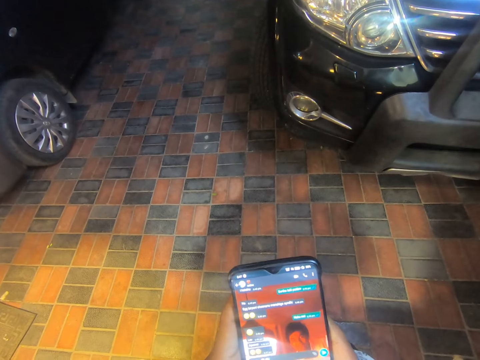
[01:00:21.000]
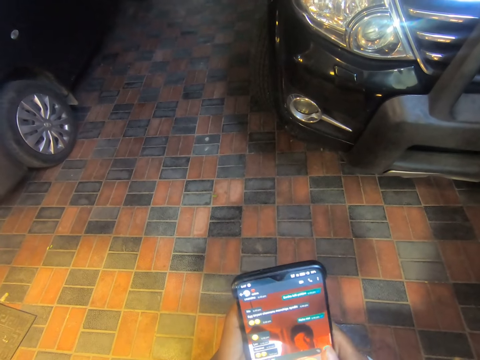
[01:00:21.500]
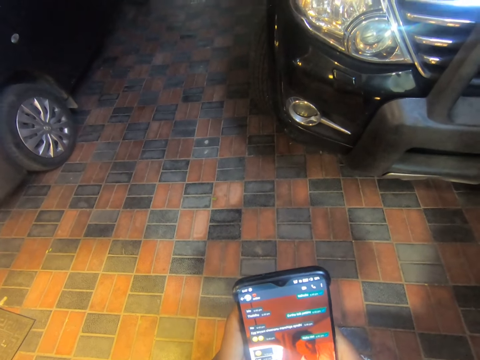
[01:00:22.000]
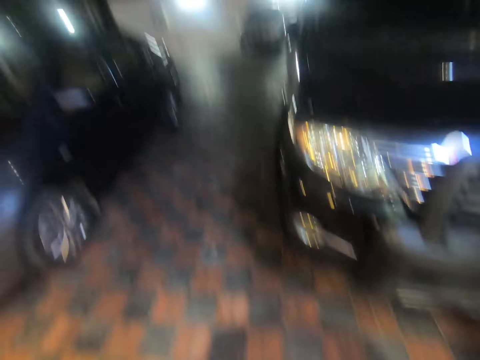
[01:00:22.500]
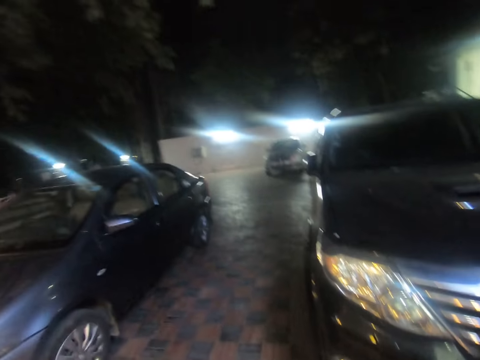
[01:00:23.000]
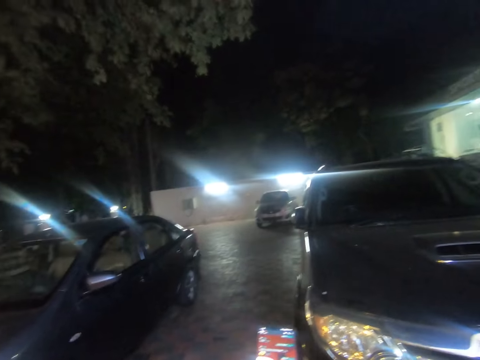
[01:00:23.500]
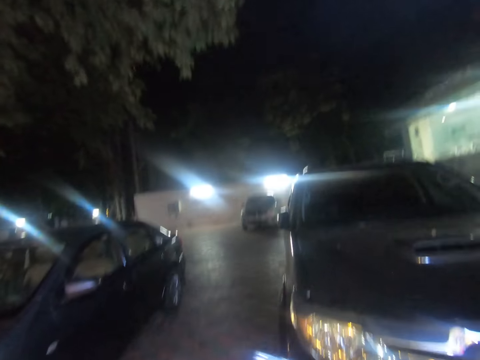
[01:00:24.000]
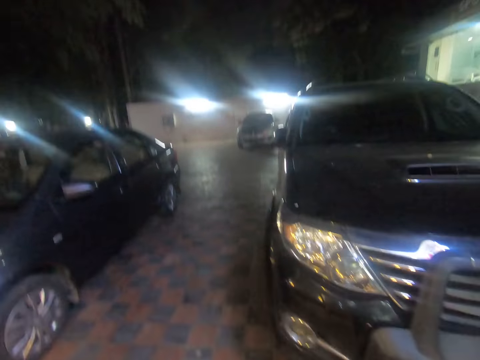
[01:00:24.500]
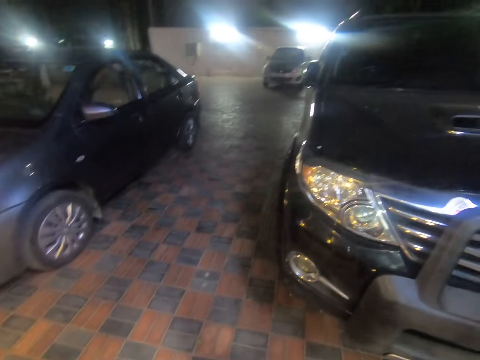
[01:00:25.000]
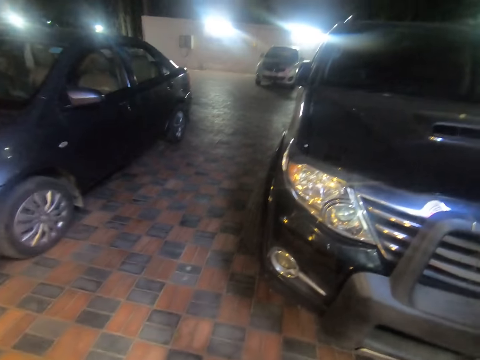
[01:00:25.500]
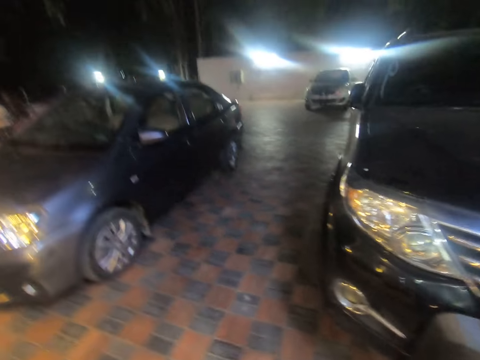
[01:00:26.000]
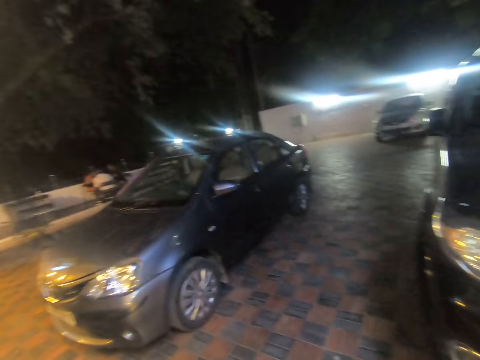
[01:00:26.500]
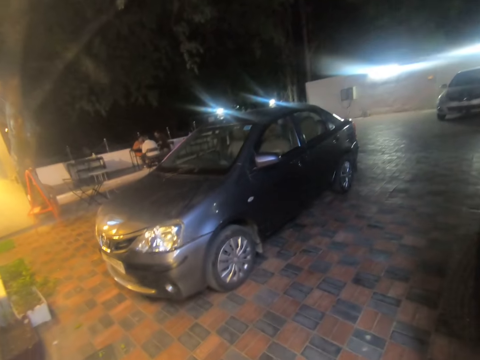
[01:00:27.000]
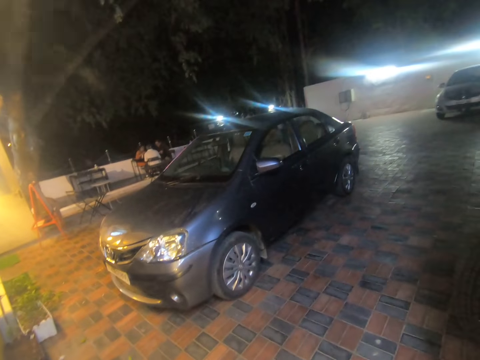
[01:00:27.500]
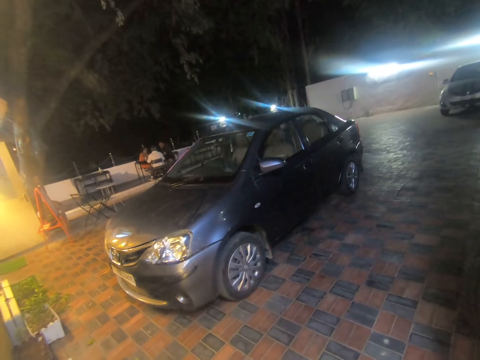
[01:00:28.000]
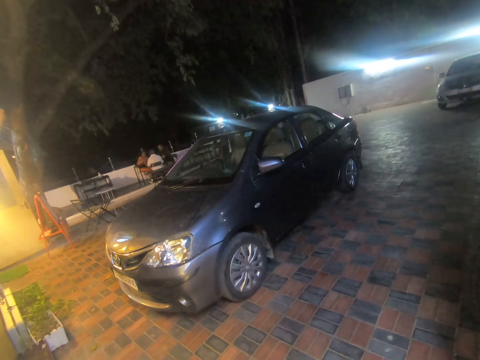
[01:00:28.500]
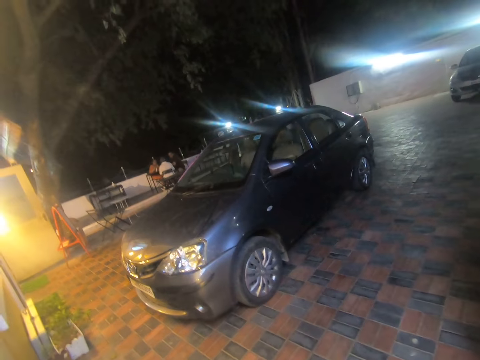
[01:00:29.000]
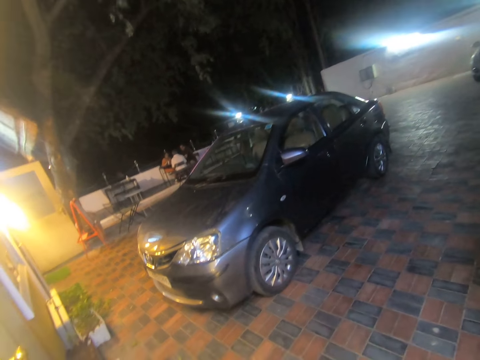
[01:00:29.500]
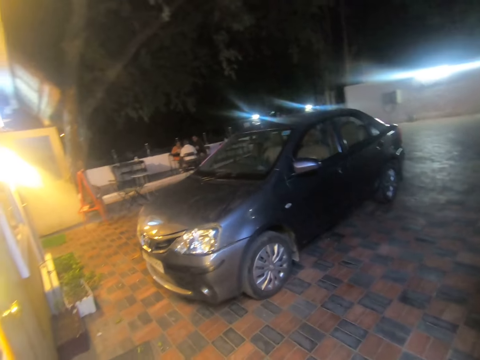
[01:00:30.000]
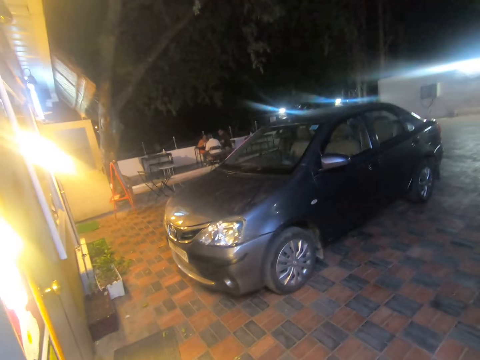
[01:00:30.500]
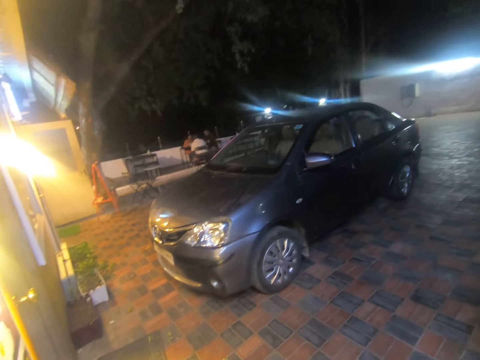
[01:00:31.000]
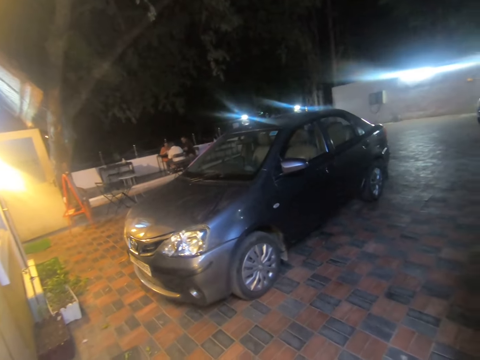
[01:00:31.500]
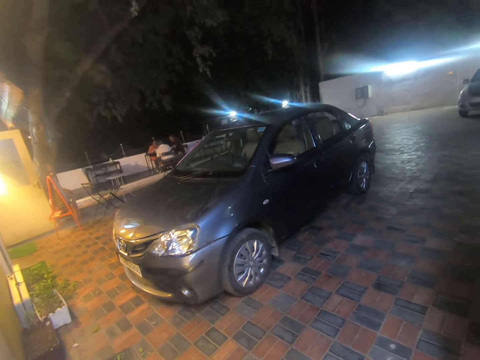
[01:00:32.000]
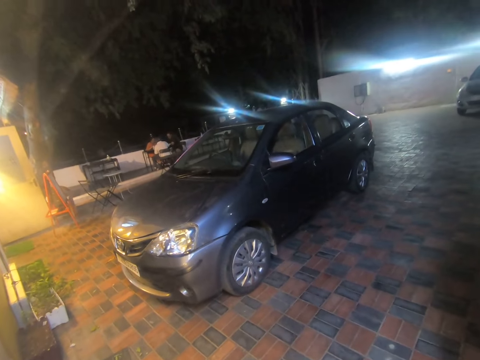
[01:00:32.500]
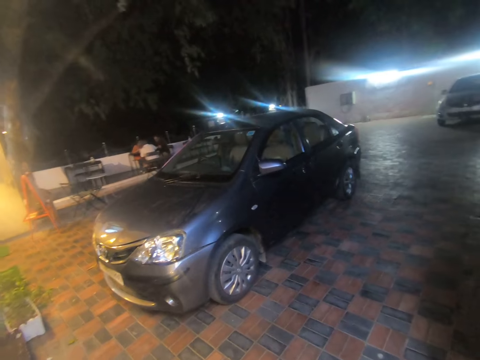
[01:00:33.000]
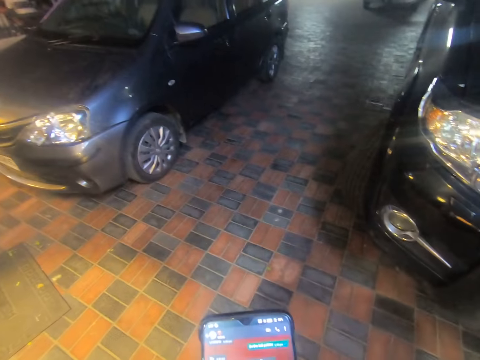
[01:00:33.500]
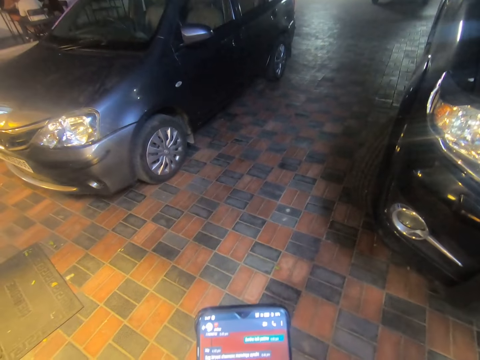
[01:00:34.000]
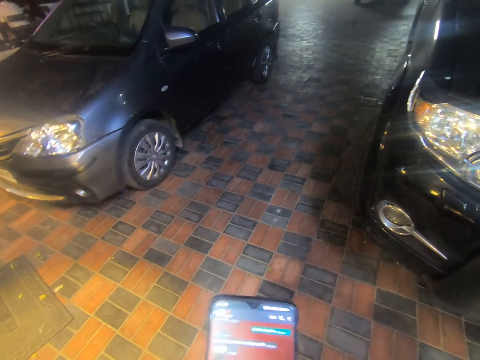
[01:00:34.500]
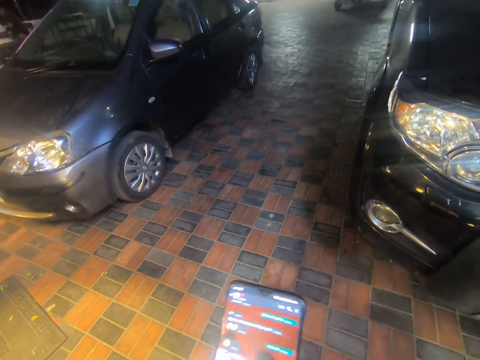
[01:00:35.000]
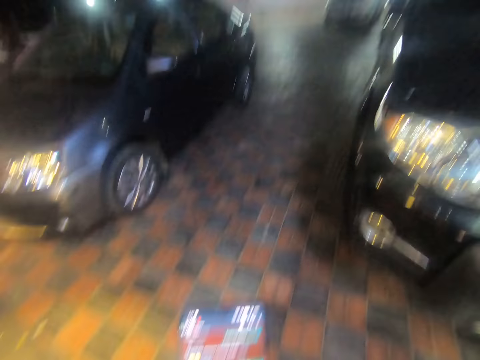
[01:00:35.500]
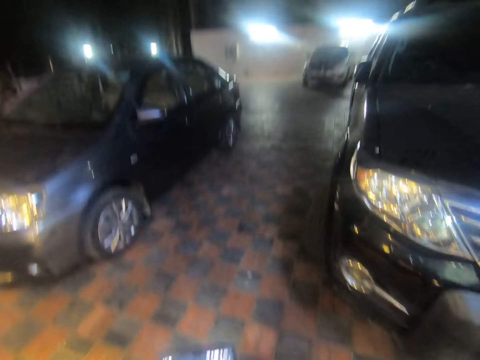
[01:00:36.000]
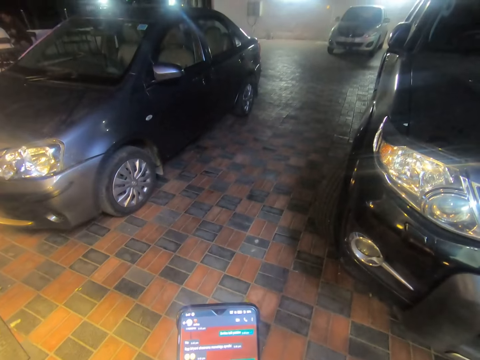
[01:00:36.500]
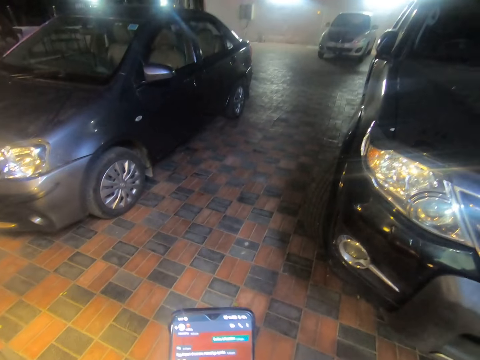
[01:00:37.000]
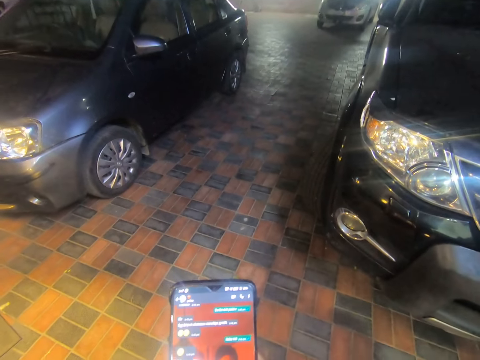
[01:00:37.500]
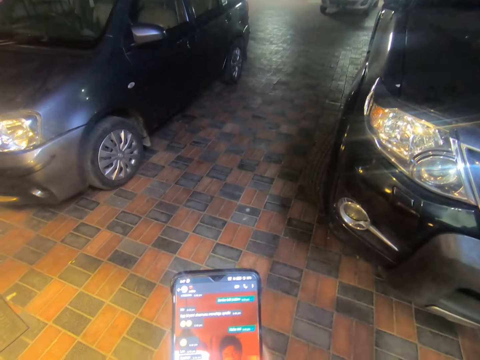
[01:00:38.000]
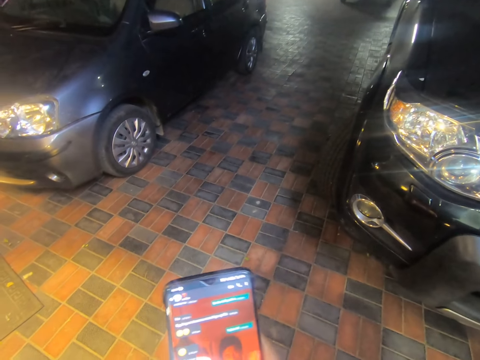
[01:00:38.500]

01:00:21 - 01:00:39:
The camera wearer stretches his right hand. He raises his left hand. He looks around. He operates his phone.

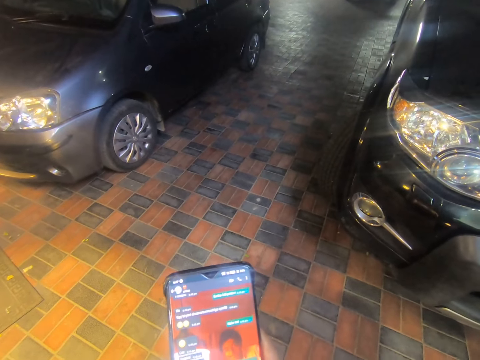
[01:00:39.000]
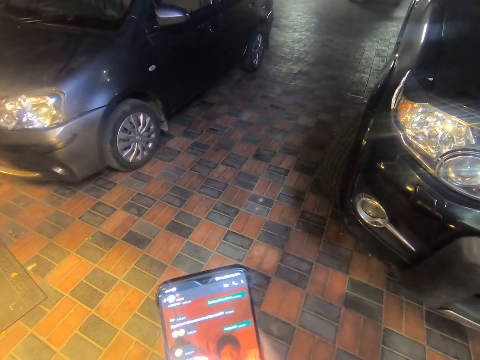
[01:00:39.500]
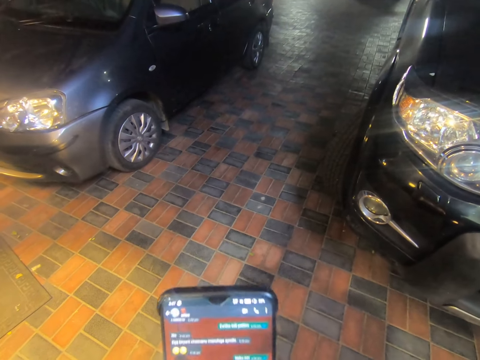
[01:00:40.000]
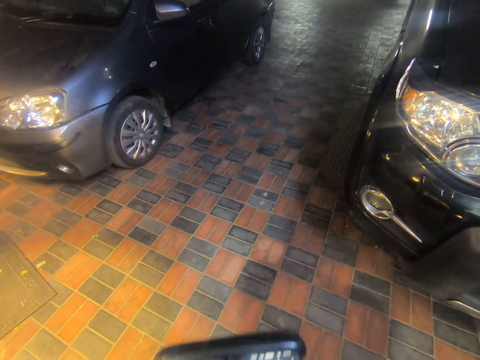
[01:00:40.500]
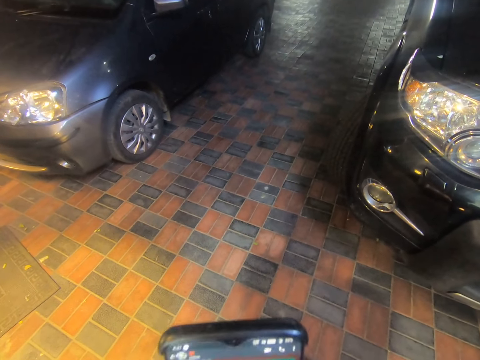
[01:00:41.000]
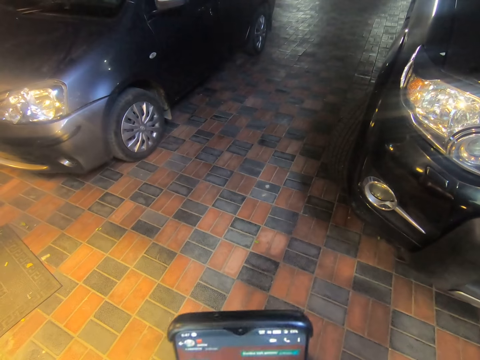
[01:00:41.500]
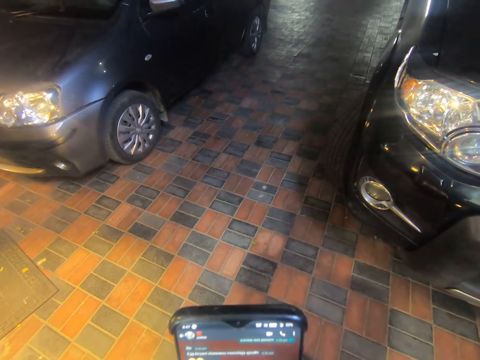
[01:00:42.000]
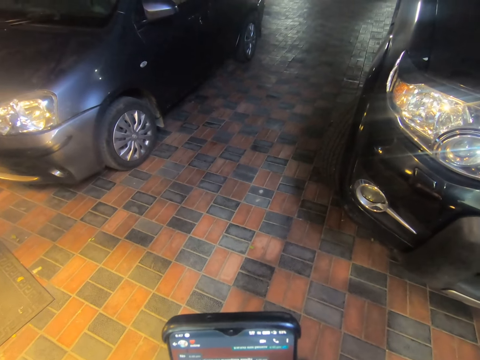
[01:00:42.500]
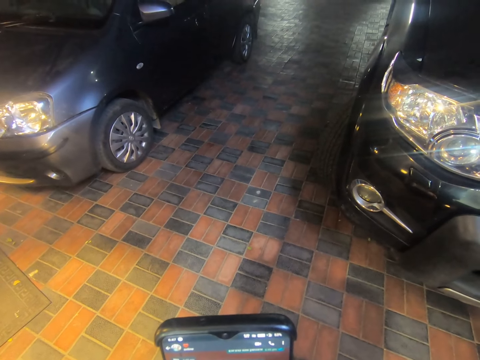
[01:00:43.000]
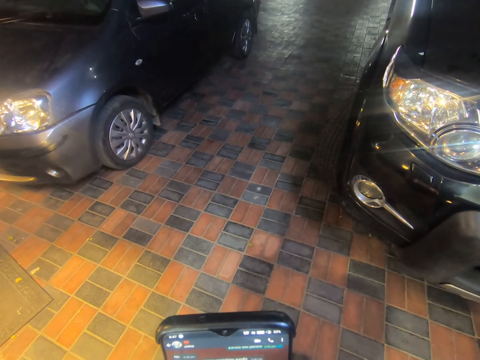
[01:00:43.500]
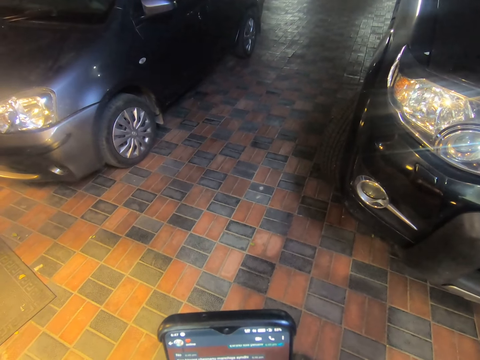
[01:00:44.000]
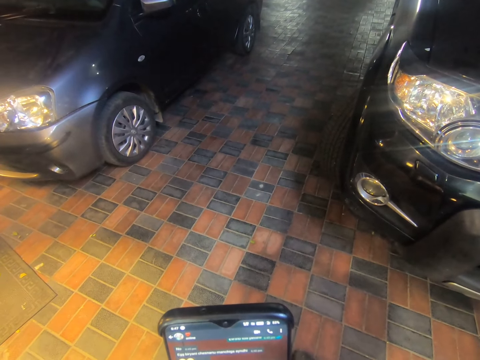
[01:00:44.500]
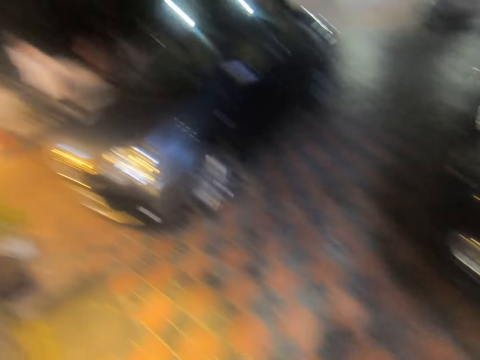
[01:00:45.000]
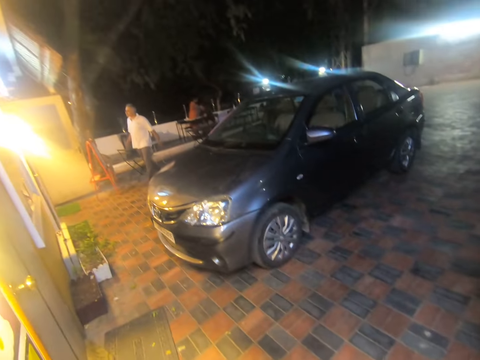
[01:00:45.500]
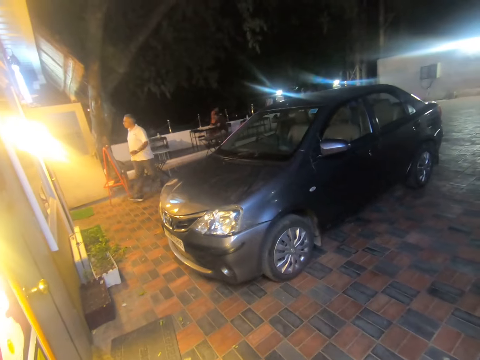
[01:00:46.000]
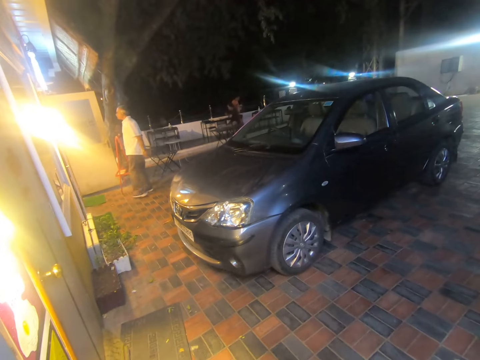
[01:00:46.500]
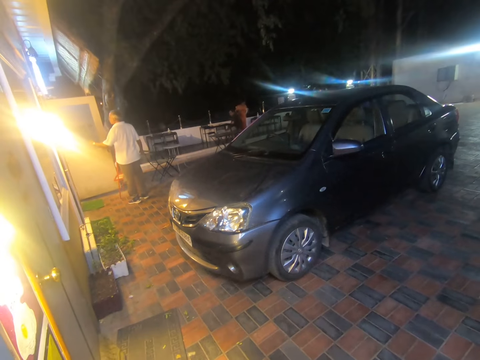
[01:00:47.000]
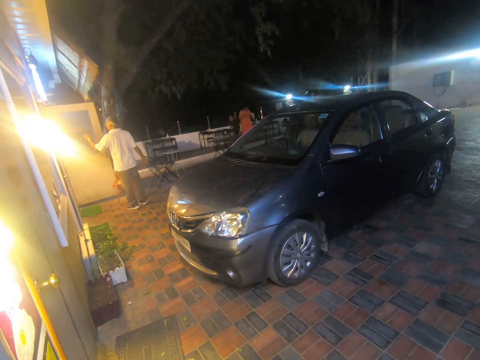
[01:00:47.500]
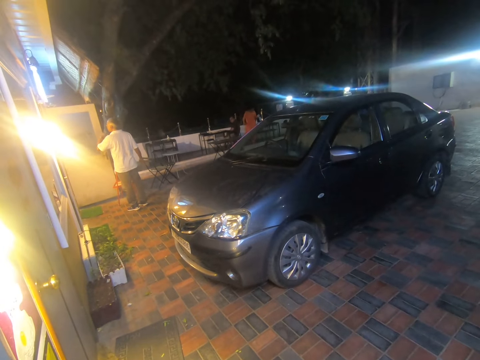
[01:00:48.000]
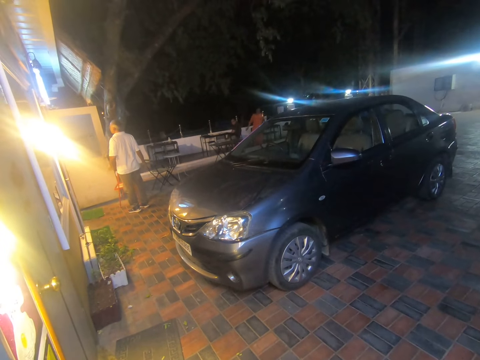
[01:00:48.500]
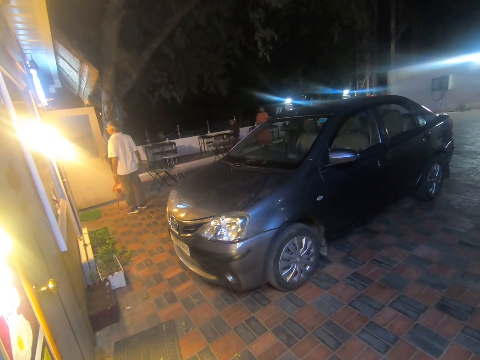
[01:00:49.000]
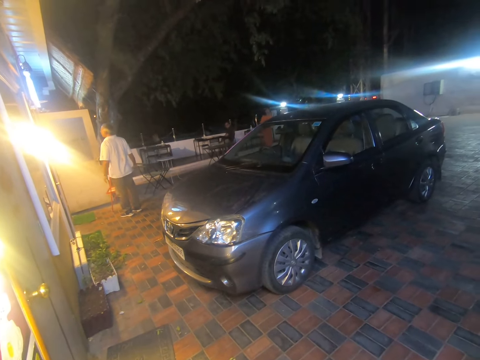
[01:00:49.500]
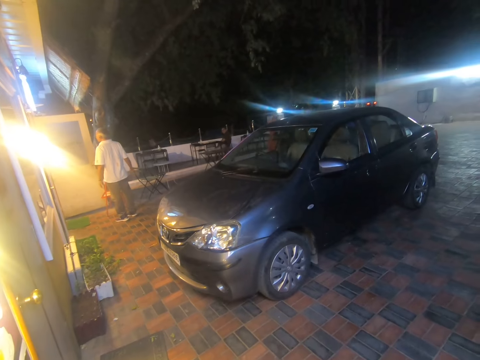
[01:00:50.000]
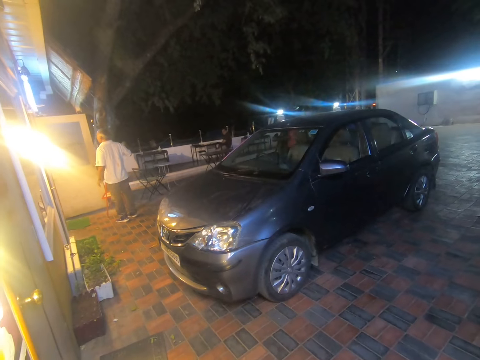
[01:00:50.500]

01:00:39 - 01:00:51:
A man interacts with another man. The camera wearer looks around.
